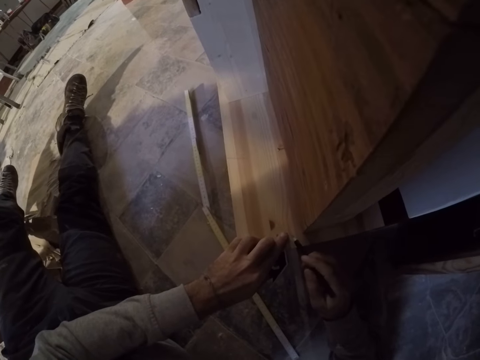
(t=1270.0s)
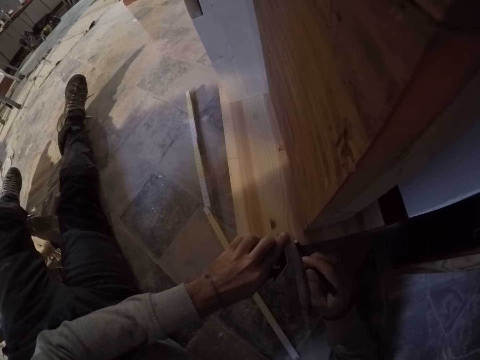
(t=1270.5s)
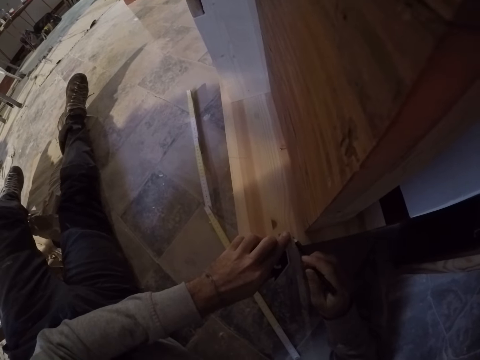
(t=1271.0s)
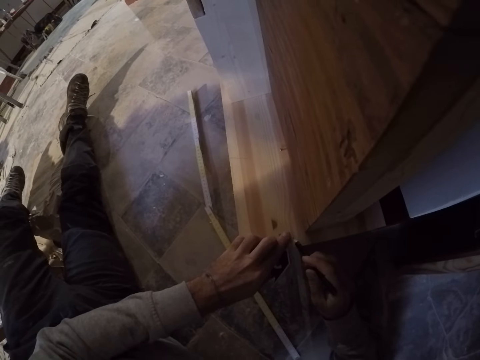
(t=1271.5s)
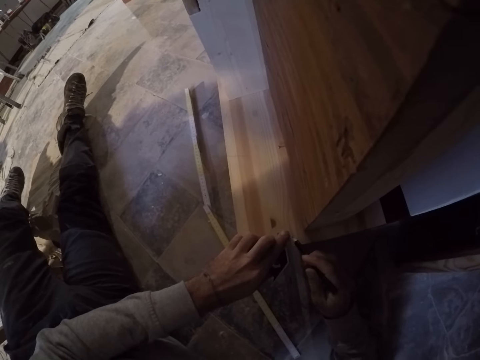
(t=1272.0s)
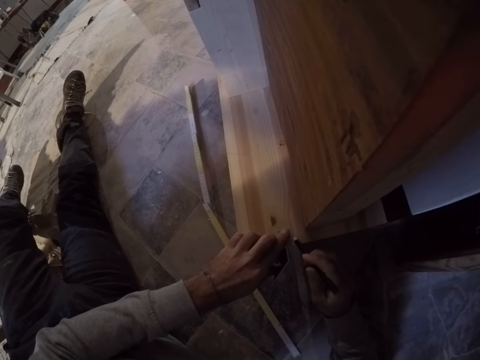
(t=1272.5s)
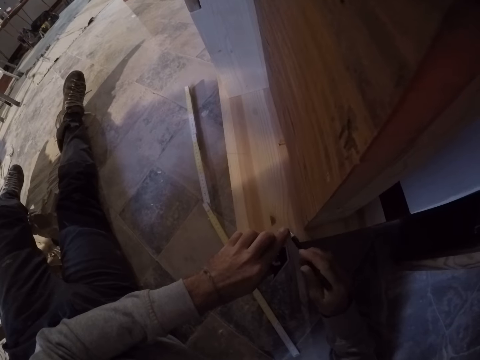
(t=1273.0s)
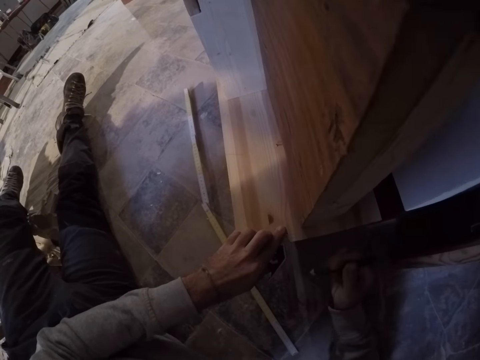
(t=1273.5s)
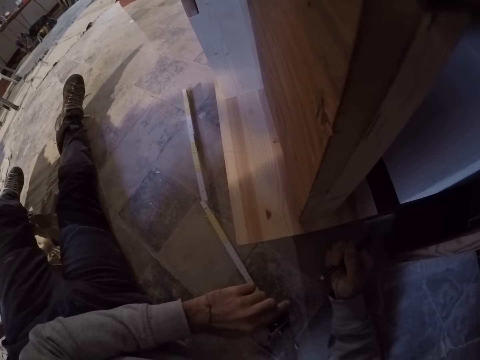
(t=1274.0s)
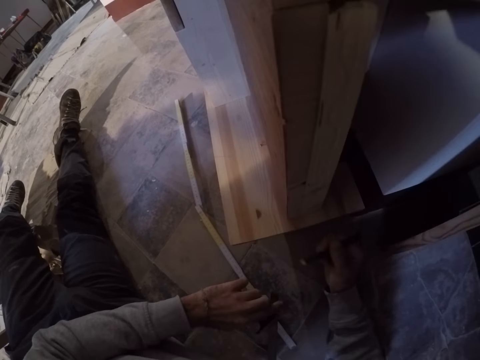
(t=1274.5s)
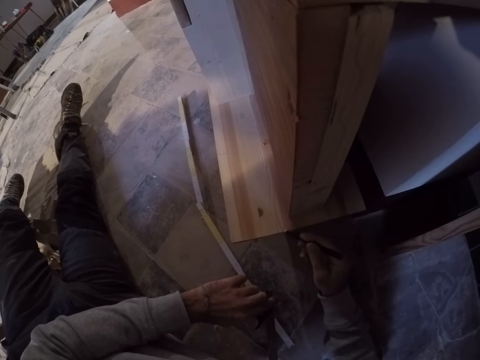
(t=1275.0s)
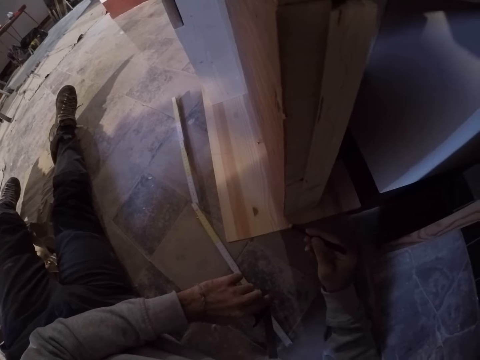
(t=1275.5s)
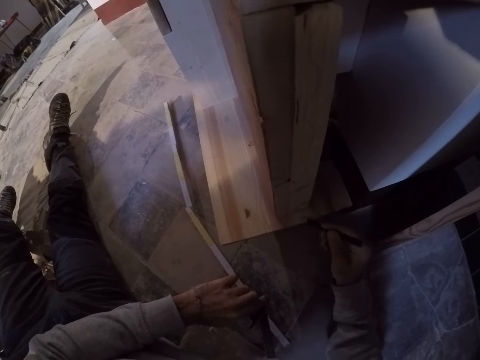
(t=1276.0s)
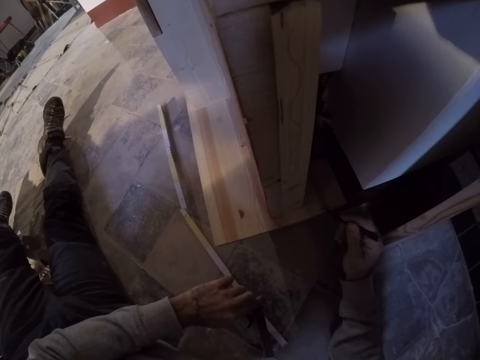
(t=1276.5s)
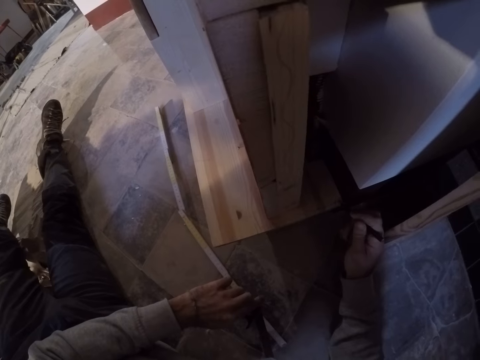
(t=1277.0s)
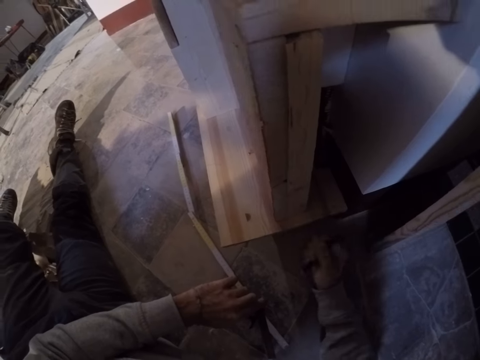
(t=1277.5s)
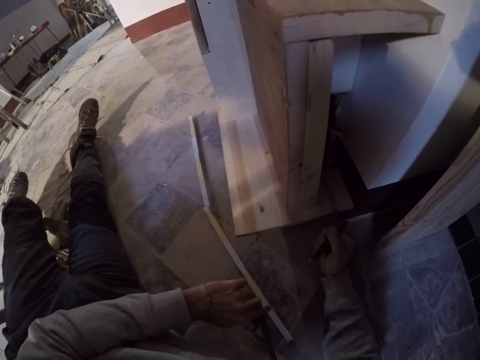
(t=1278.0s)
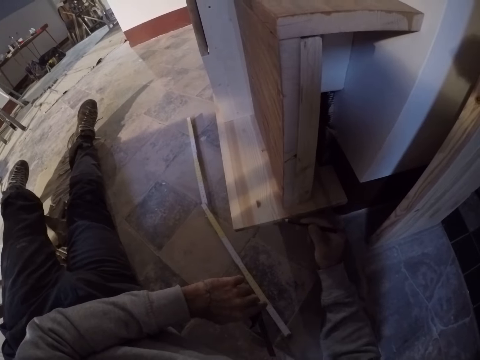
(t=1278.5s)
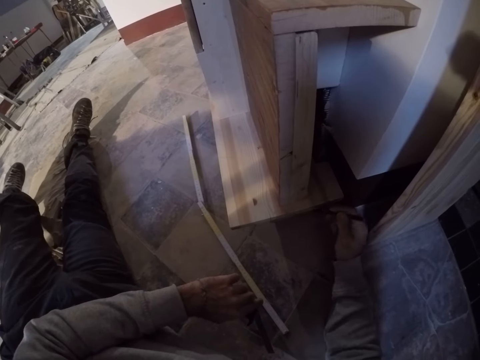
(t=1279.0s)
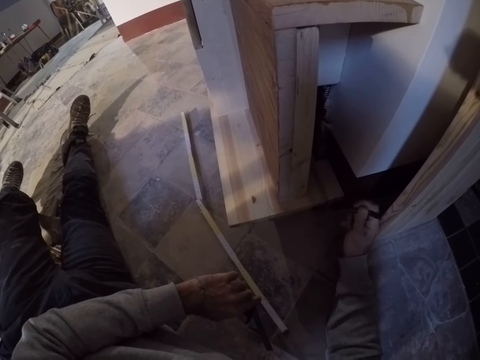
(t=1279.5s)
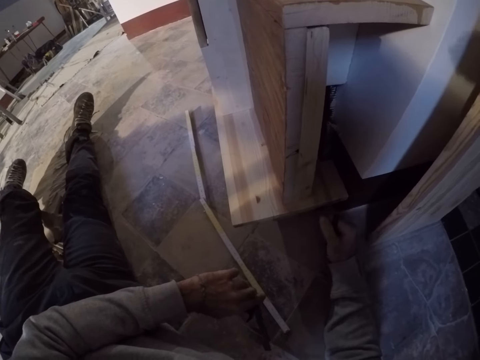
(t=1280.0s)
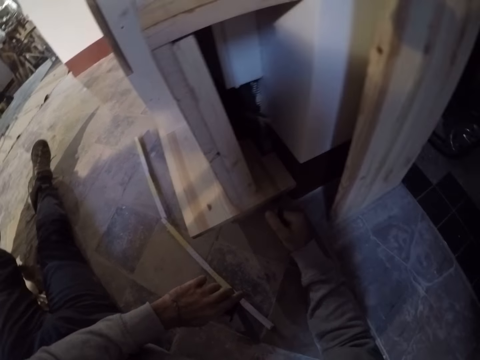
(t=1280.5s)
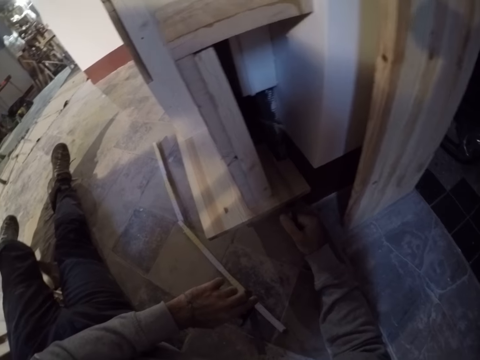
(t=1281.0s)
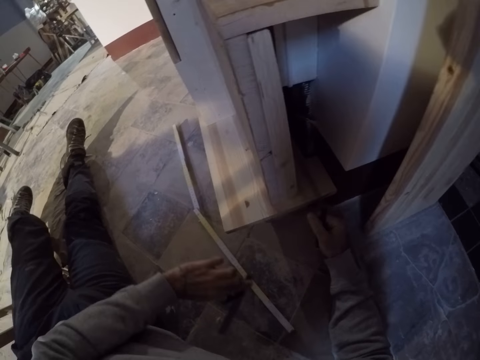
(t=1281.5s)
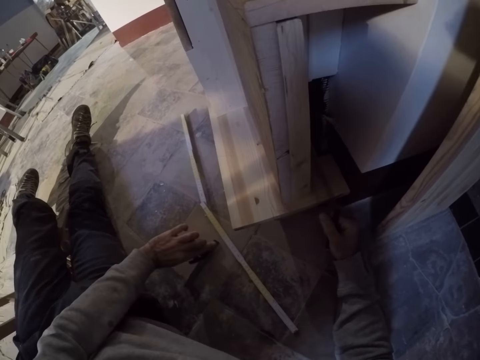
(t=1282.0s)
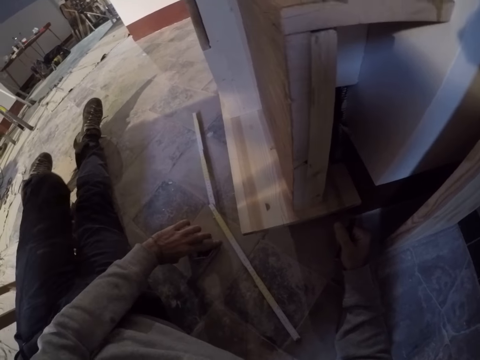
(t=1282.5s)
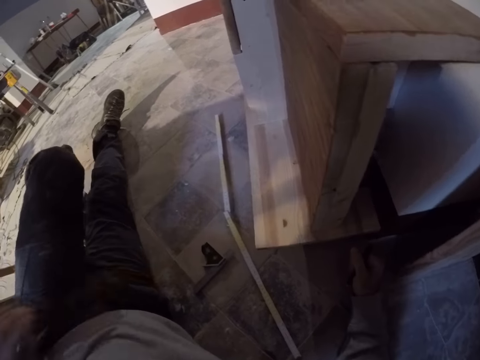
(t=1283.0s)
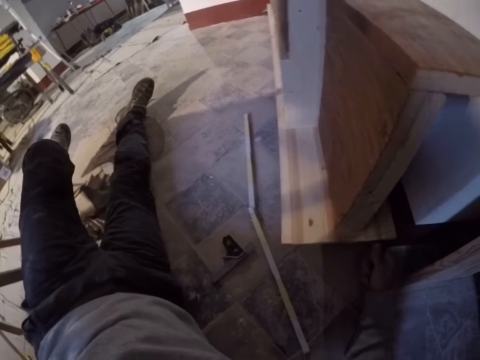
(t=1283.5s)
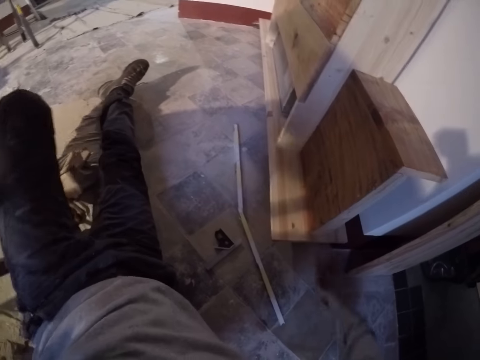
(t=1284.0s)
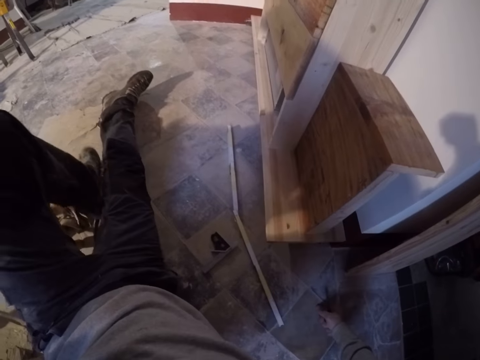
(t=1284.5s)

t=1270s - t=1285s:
The camera wearer marks a point on the shelf with the pencil in his right hand. He drops the caliper on the floor with his left hand. He raises his left hand towards something.

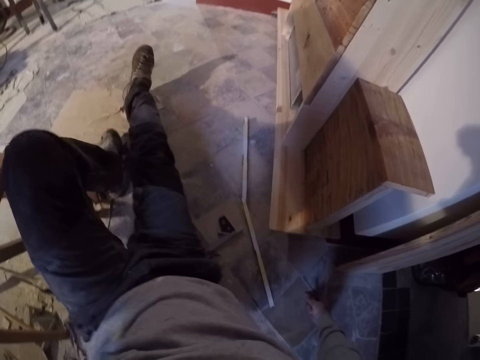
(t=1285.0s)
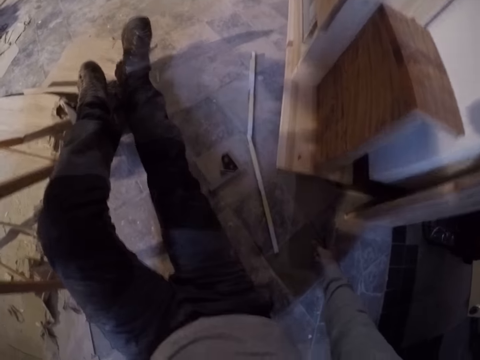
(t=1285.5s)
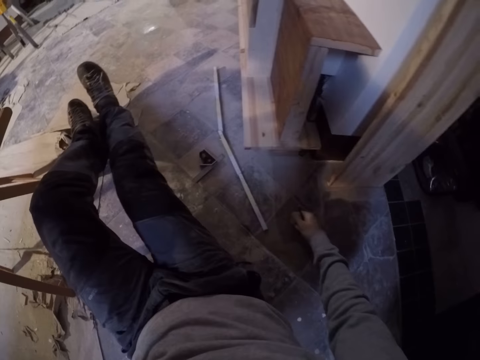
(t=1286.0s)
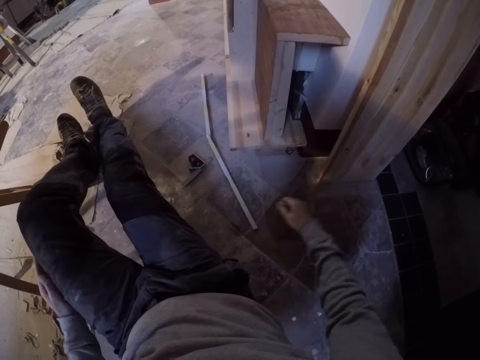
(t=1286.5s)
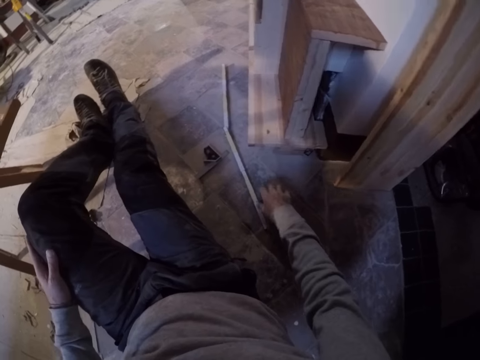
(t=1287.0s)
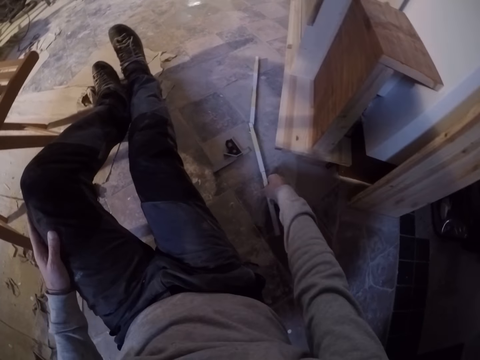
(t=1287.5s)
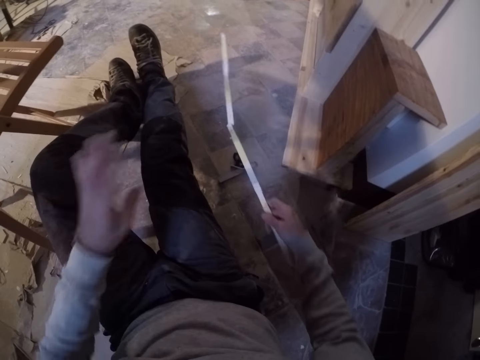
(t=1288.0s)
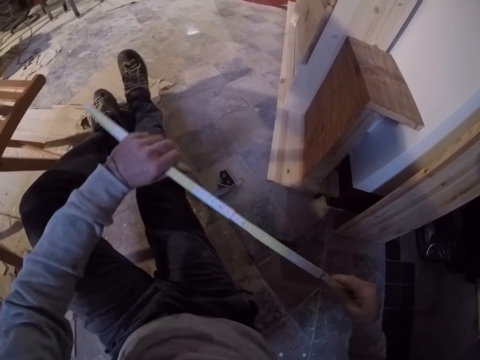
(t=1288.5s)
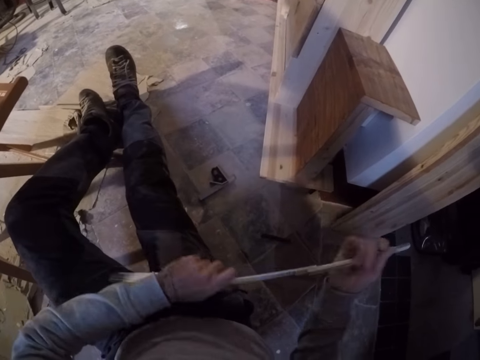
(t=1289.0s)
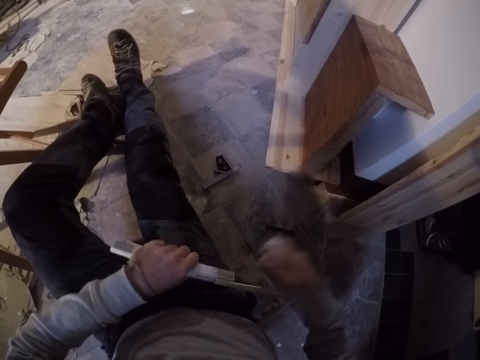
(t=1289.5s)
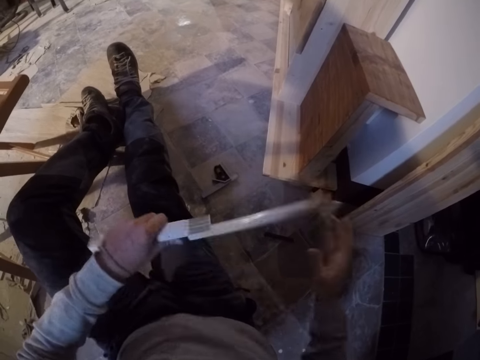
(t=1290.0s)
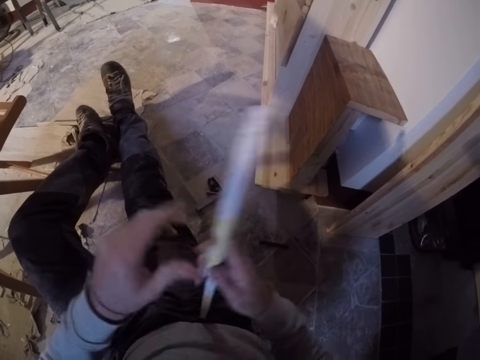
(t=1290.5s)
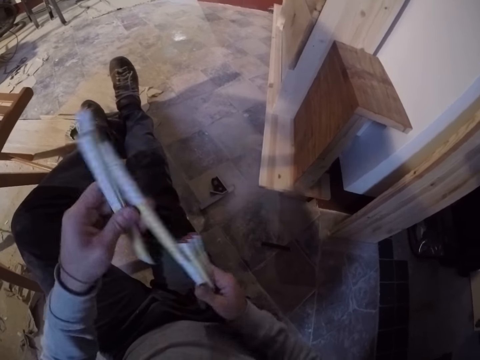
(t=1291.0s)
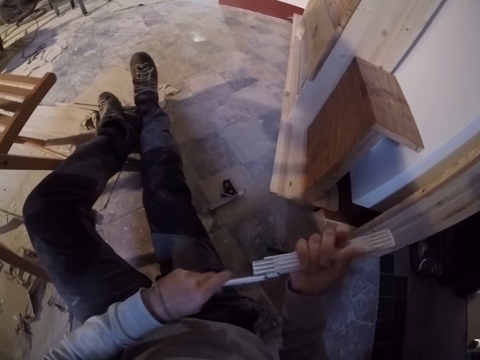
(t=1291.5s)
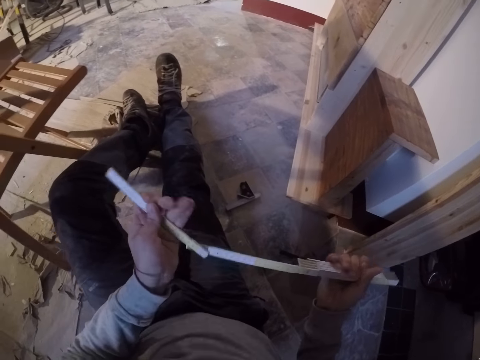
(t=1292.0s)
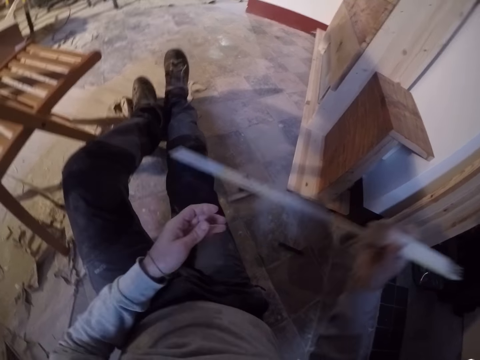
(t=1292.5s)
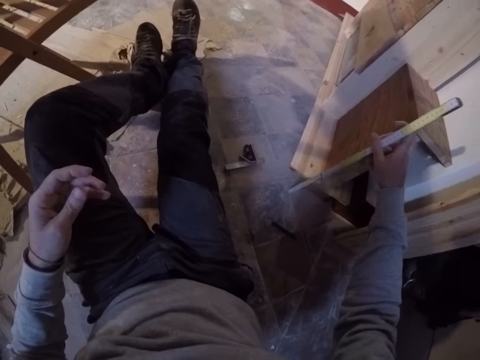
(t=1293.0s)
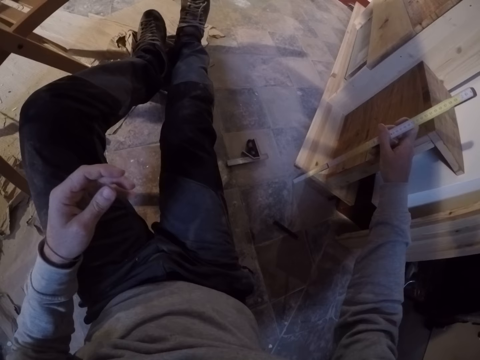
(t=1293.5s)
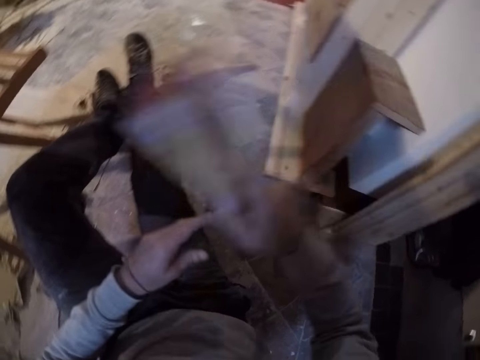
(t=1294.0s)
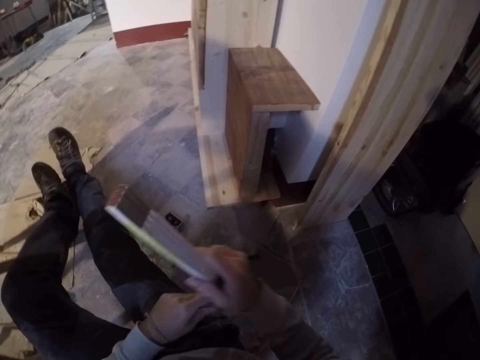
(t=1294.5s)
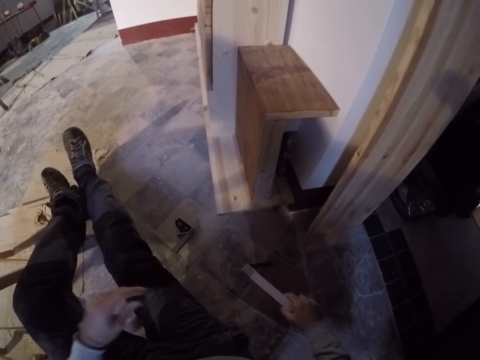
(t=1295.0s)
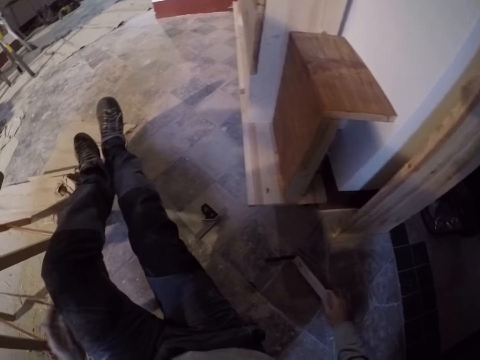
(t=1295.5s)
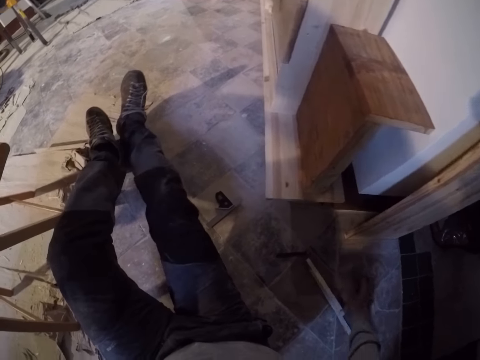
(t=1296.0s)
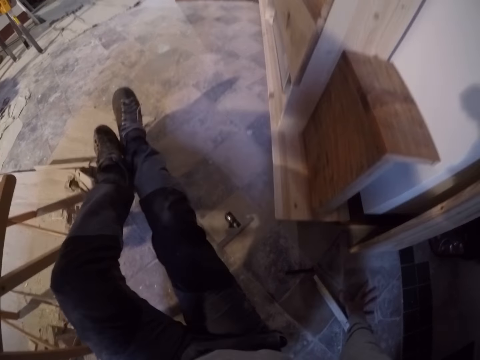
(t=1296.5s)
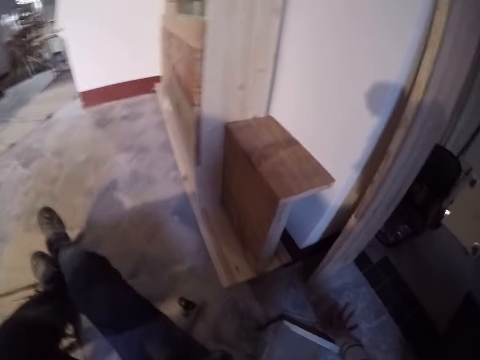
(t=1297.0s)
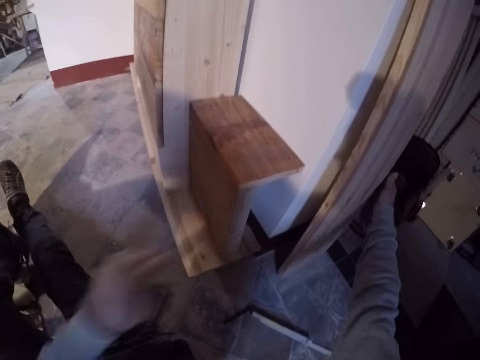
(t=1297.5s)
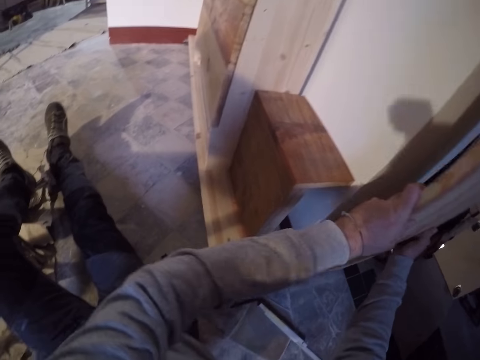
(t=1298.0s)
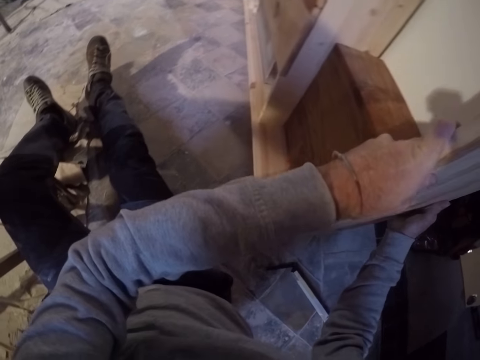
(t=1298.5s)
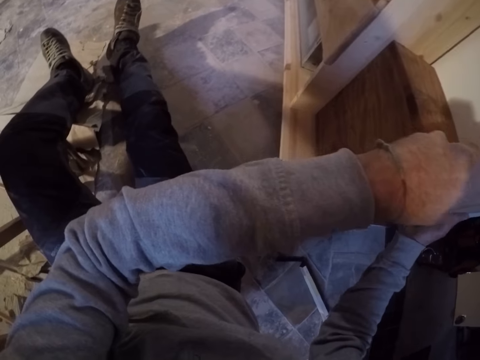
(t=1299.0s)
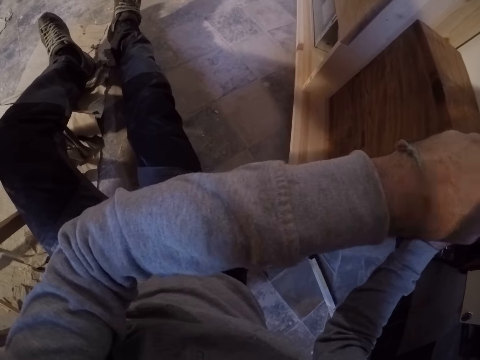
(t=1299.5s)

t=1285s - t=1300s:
The camera wearer moves on the floor. He drops the pencil on the floor with his right hand. He picks the meter rule or ruler from the floor with his right hand. He folds the meter rule with both hands. He holds the ruler with both hands. He measures the shelf with the meter rule. He drops the meter rule on the floor with his right hand. He moves on the floor. He puts the piece of wood against the shelf with both hands. He picks the timber from the wall.
